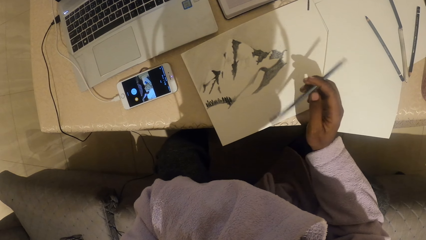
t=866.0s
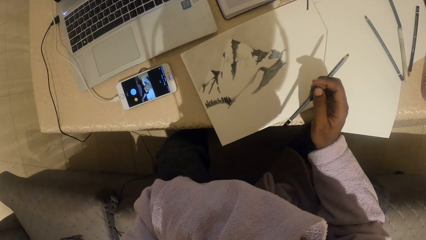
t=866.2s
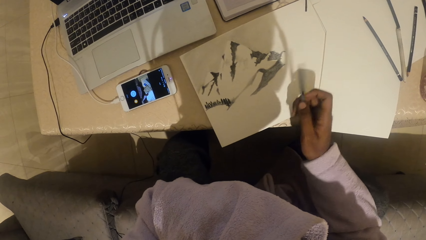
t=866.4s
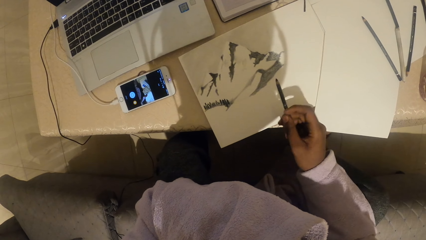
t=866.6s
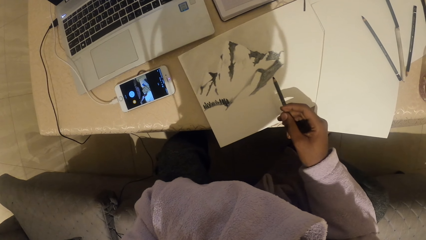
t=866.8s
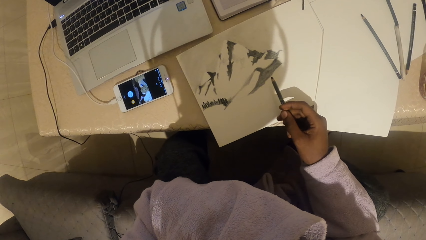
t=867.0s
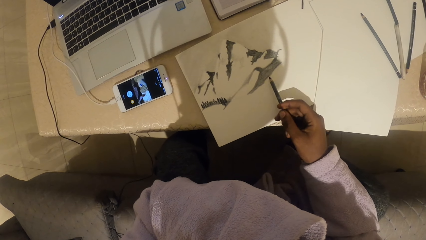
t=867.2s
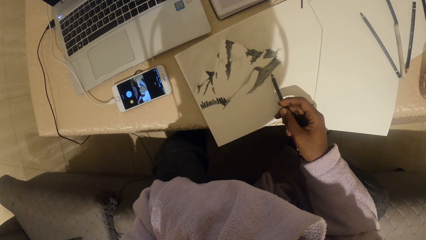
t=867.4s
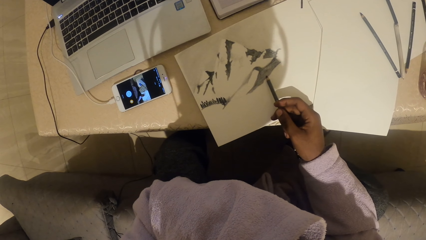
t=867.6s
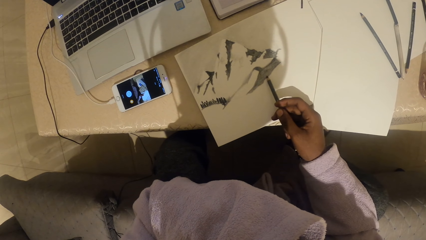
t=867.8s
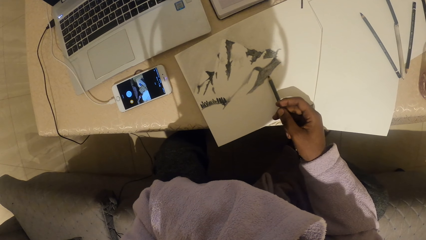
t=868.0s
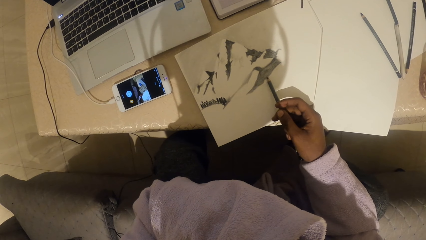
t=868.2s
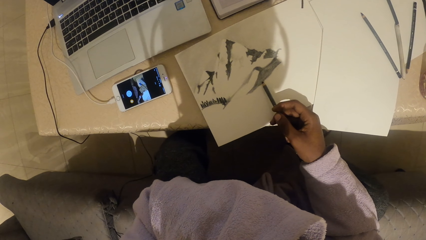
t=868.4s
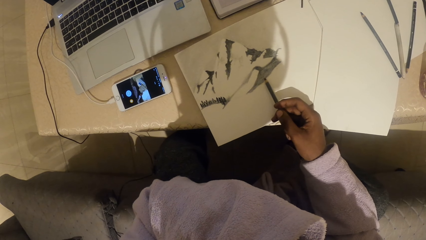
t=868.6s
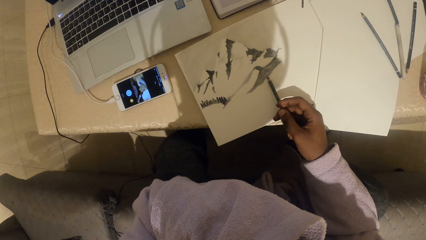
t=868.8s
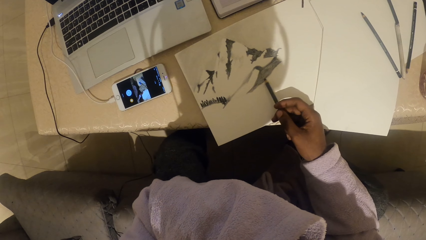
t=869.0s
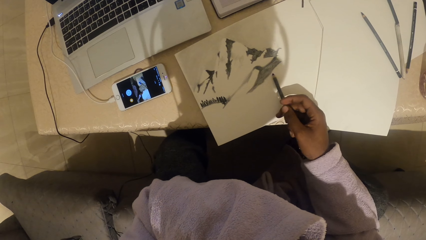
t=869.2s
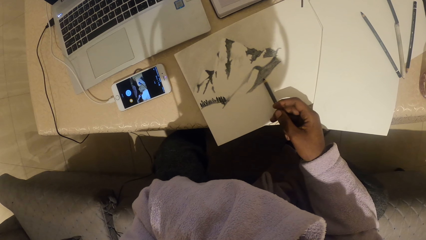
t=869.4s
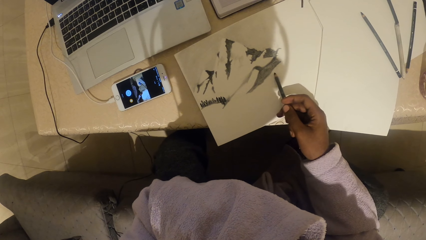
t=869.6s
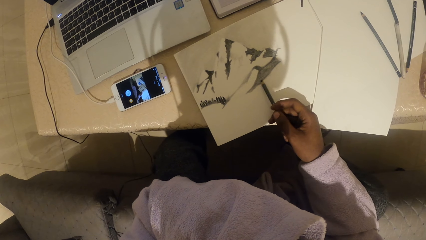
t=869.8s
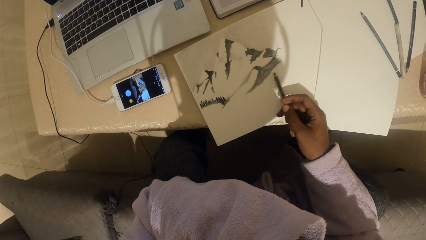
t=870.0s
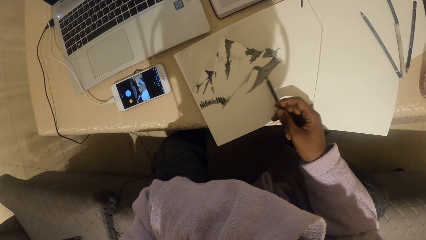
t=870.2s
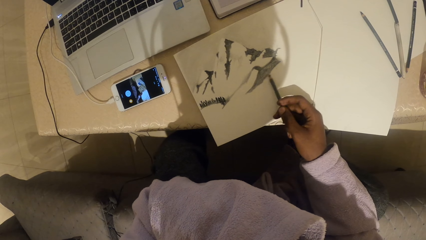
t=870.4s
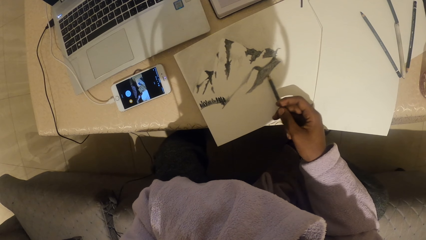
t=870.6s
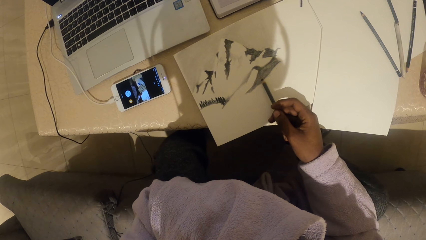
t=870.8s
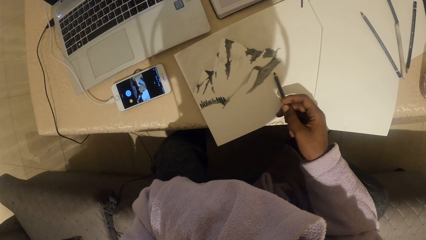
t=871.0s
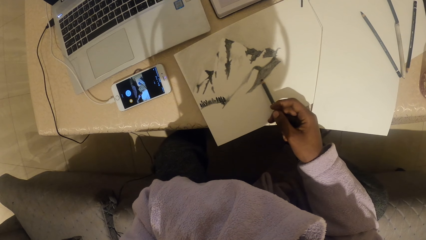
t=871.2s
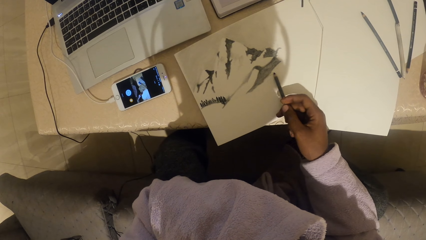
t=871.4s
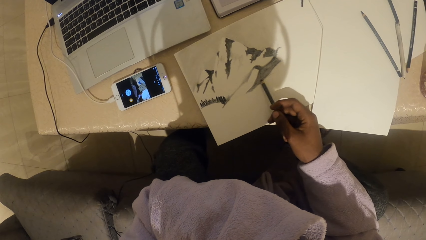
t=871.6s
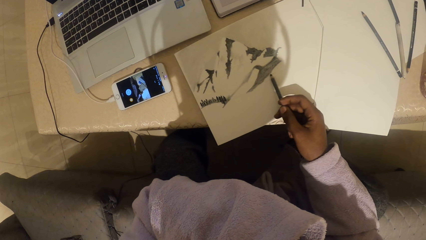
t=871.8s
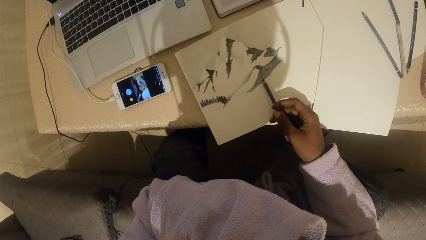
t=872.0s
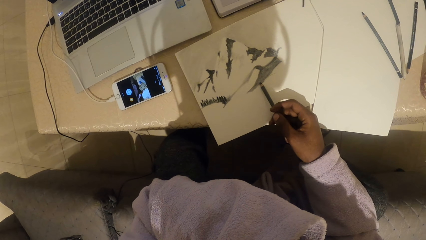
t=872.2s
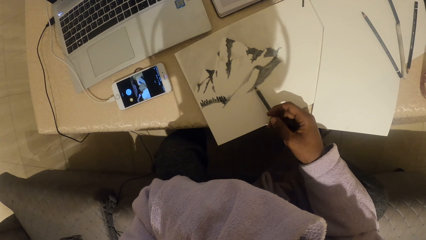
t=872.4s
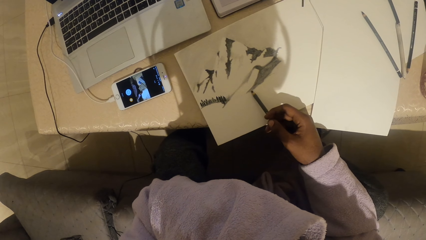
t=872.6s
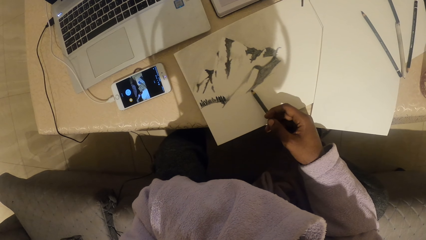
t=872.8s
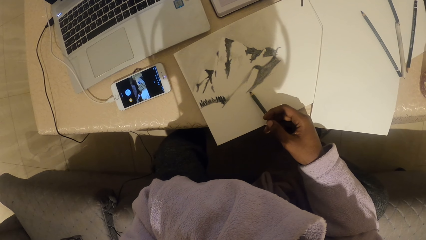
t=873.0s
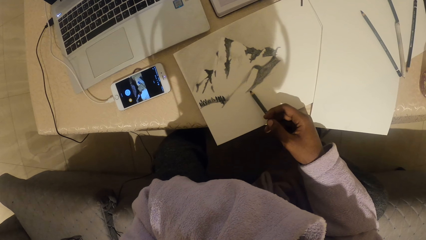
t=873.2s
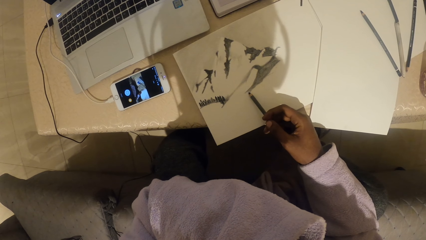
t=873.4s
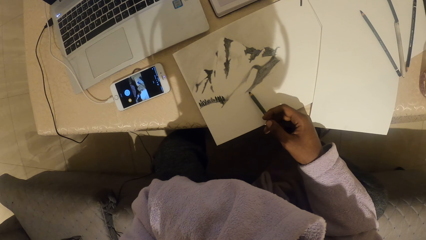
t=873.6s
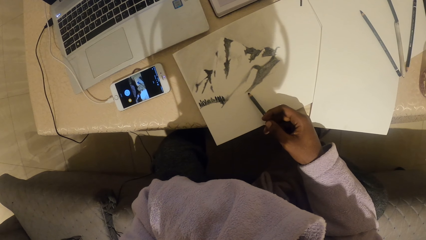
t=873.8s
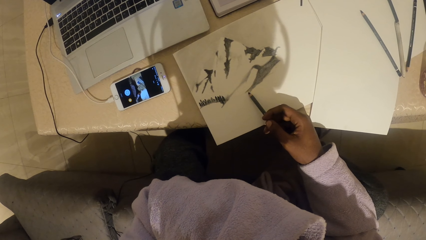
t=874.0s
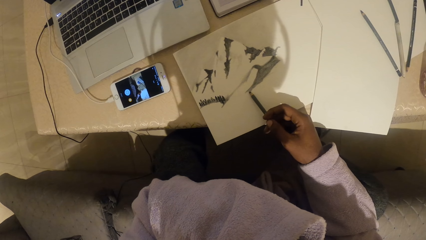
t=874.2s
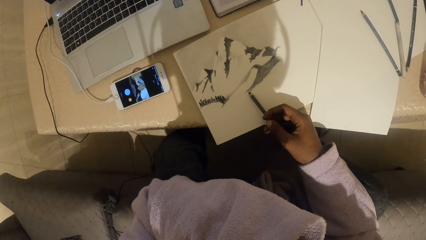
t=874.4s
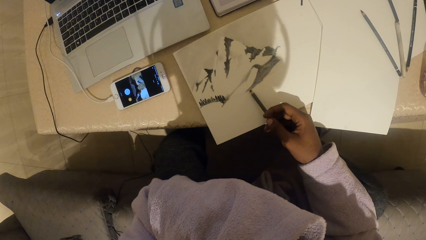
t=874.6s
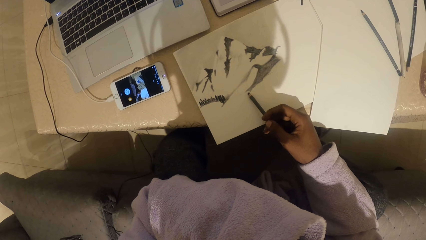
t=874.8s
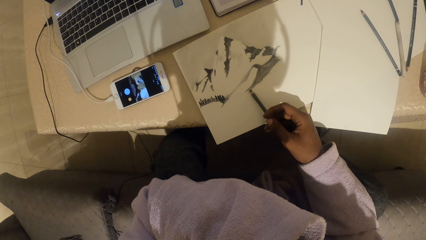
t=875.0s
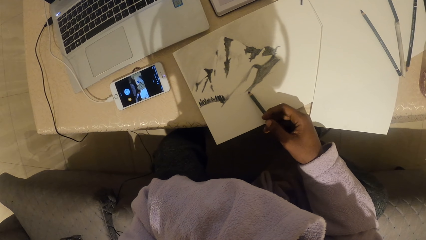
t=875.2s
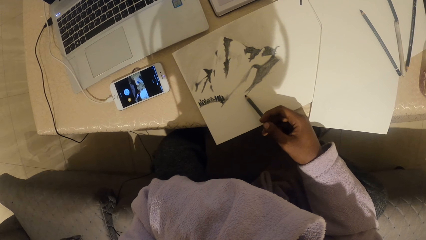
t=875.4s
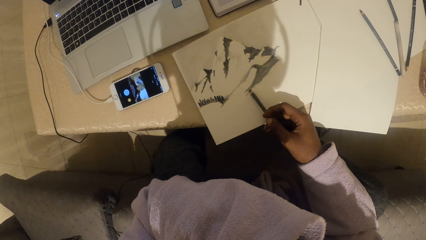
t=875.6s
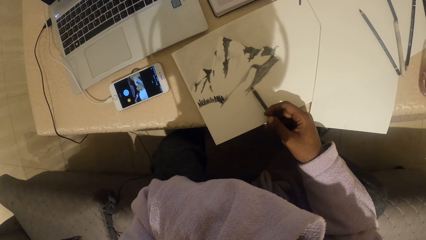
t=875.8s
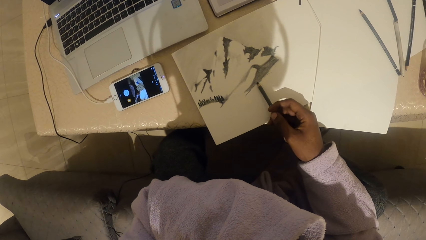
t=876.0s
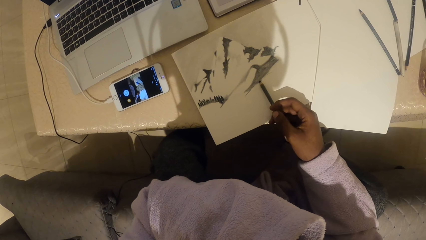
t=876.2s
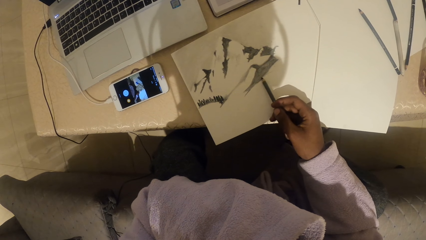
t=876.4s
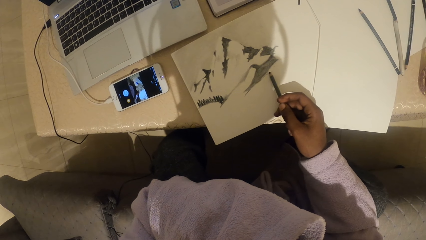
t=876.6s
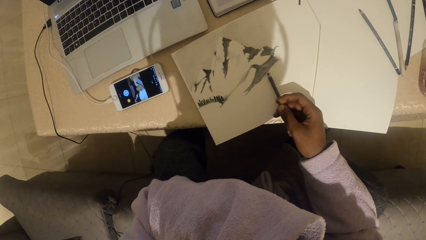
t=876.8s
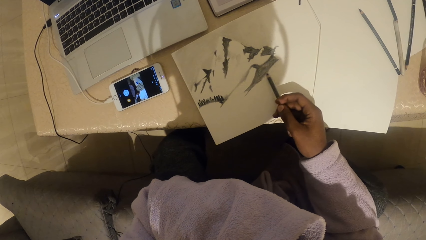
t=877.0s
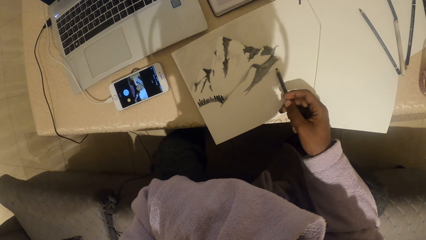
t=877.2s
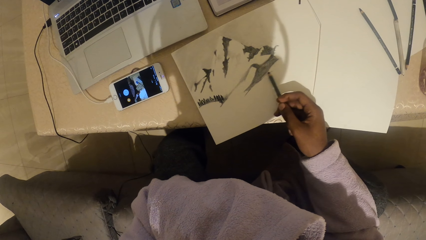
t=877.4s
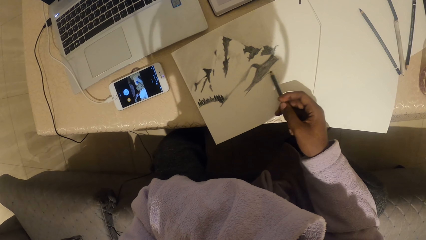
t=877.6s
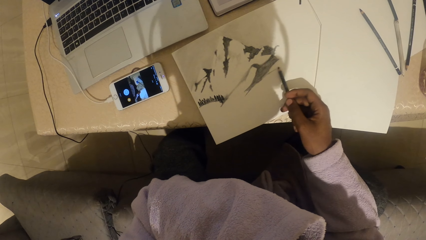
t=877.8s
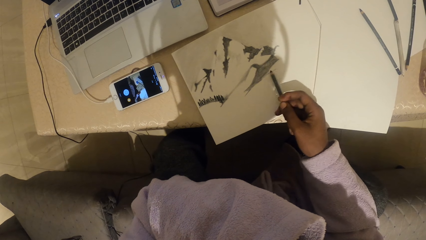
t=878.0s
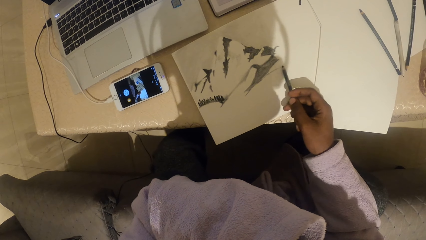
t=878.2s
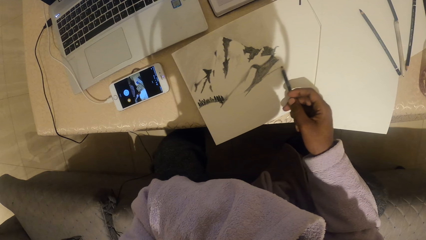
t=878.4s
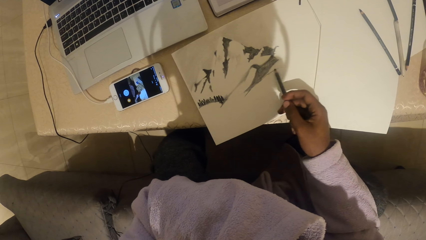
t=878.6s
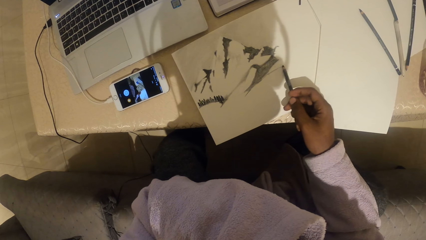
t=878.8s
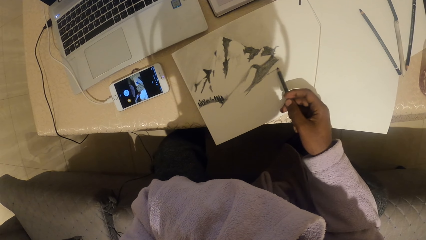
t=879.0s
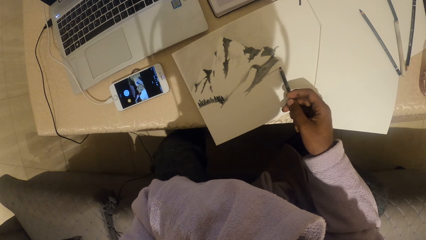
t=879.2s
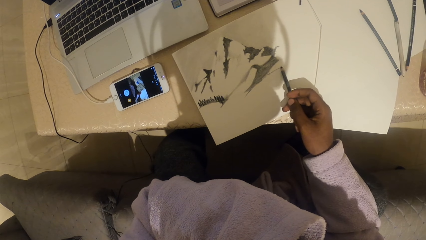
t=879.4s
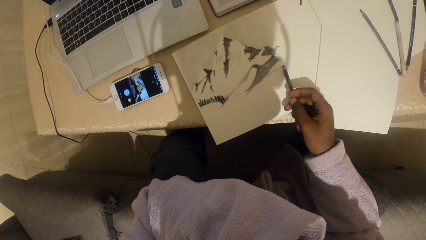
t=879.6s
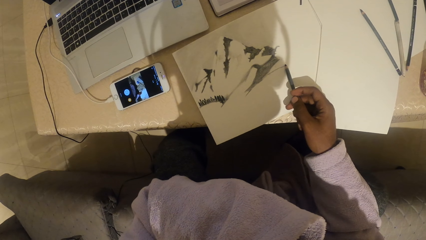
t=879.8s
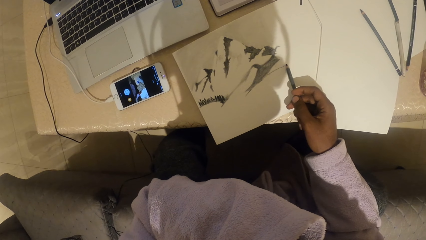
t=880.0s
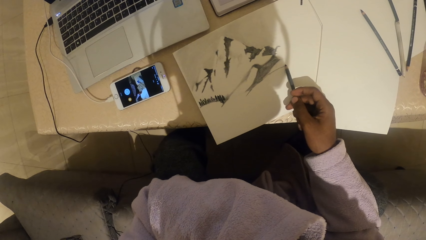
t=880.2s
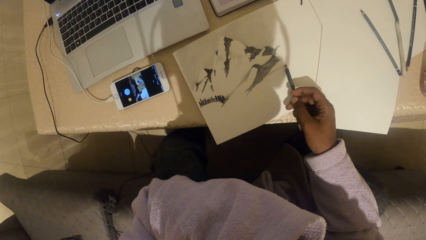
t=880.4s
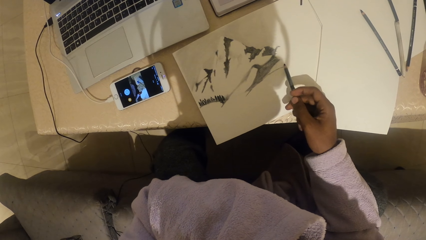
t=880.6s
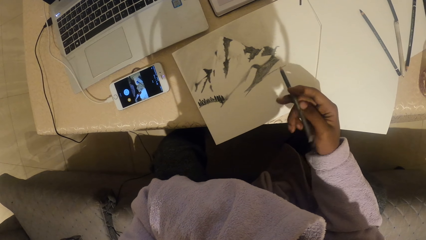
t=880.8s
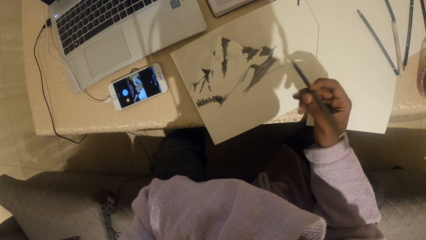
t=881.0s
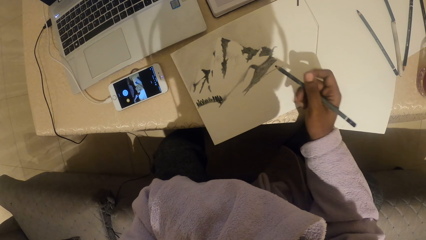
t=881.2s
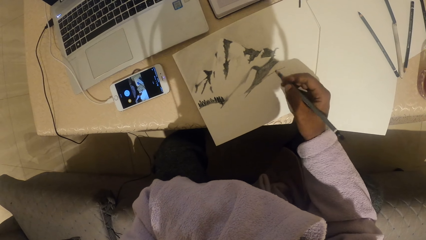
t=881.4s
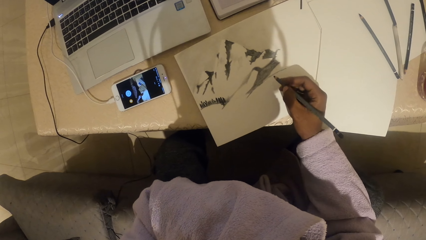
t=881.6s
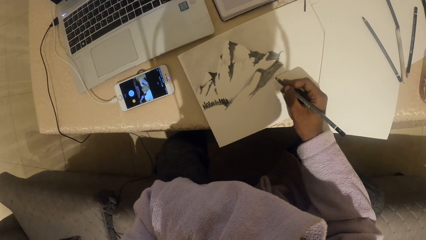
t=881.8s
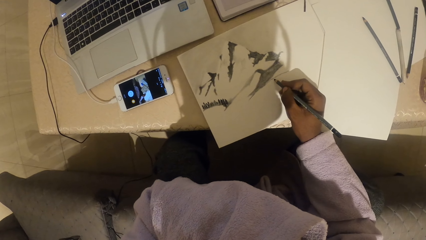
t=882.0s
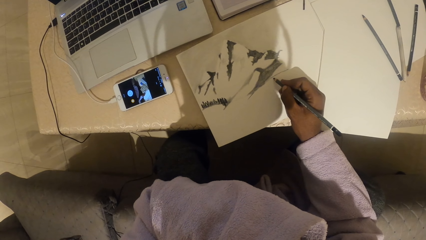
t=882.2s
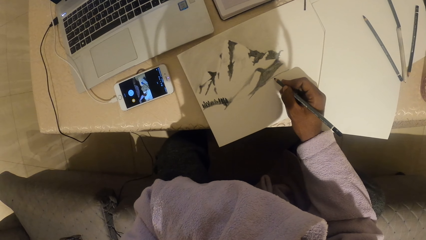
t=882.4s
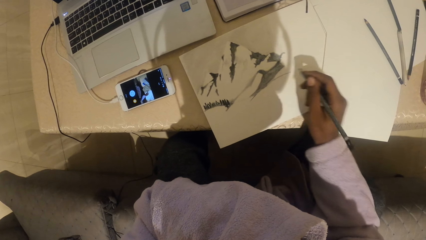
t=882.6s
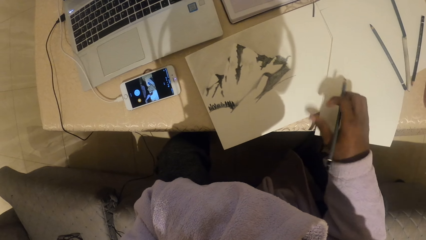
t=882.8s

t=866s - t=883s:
The camera wearer shades on the paper with a pencil.
